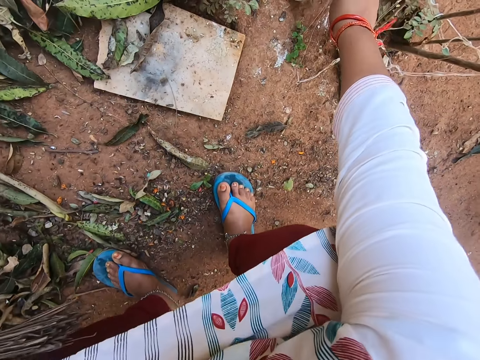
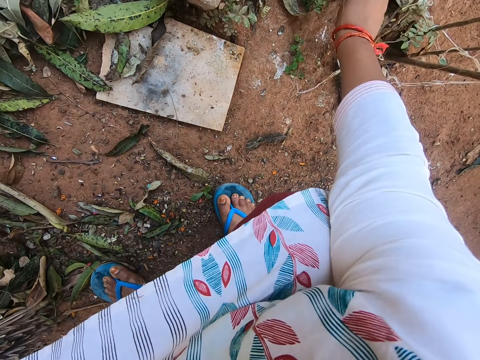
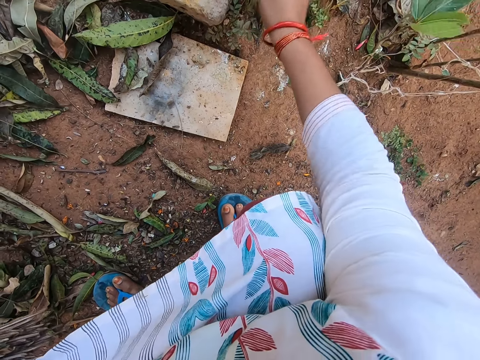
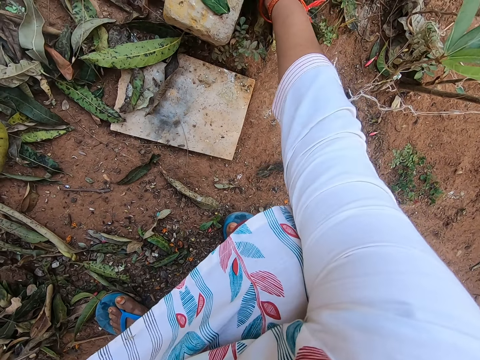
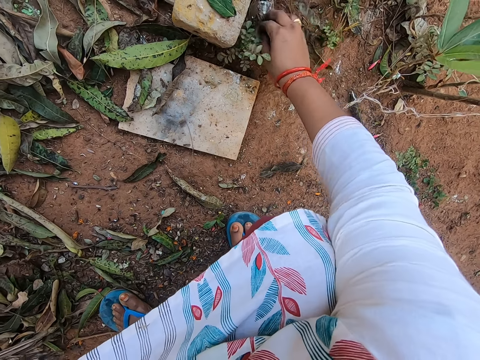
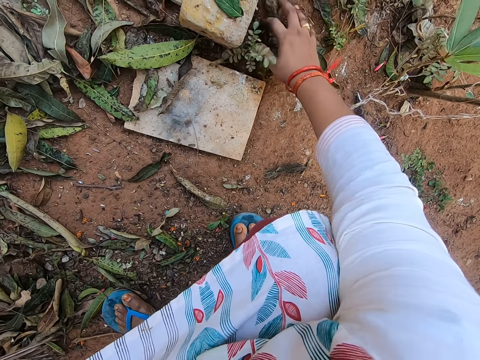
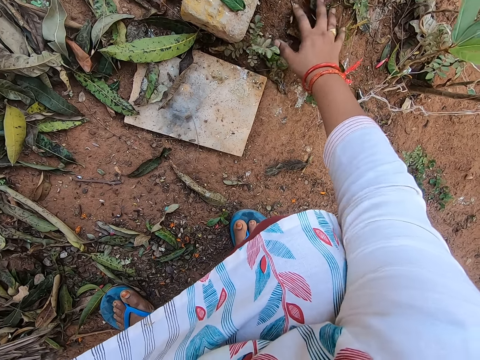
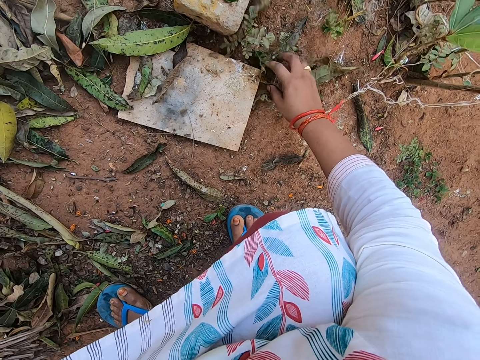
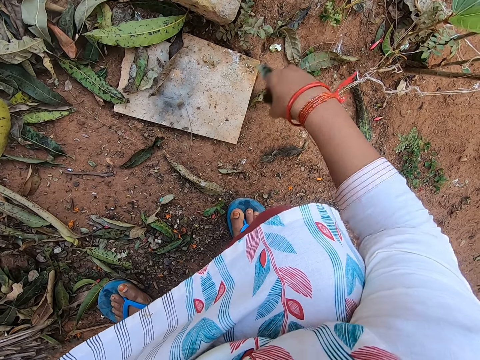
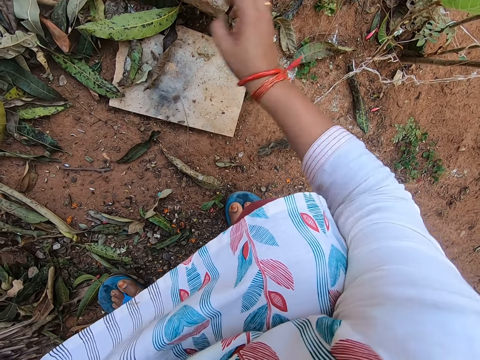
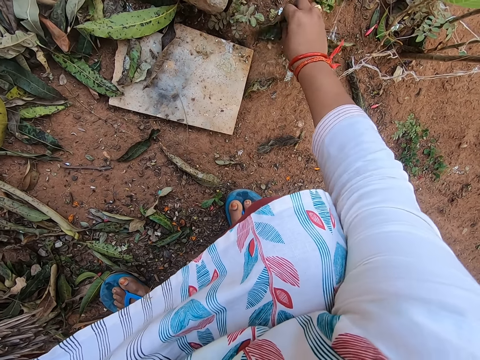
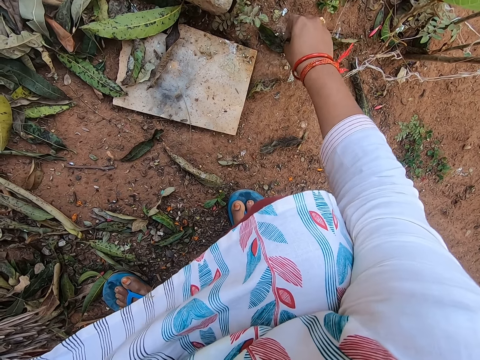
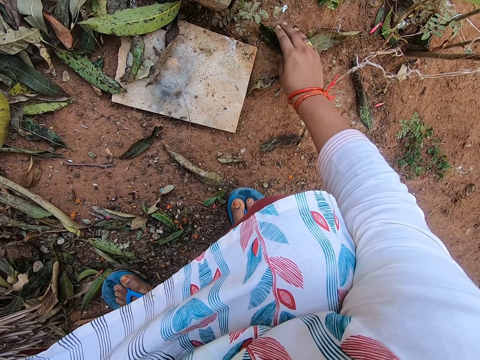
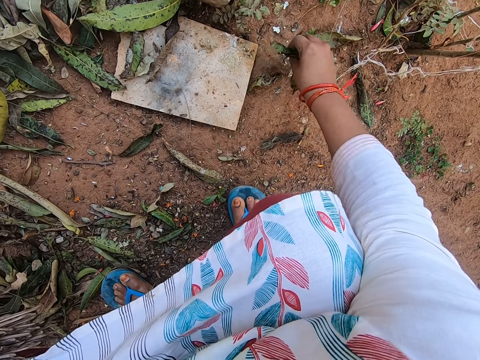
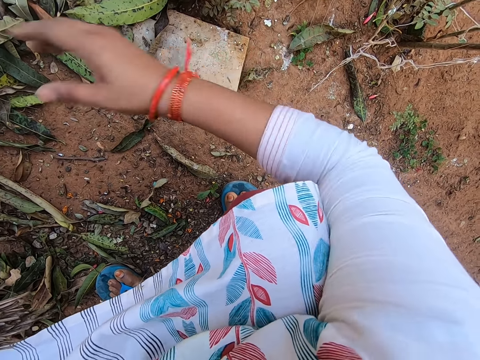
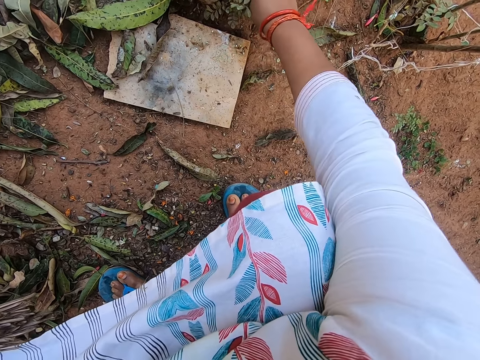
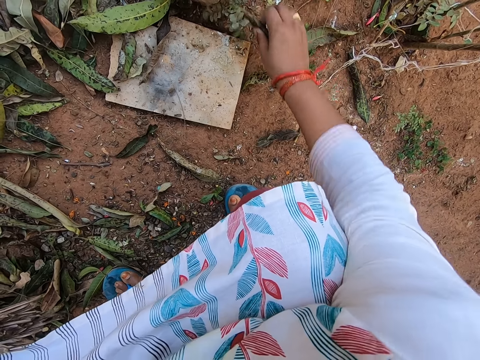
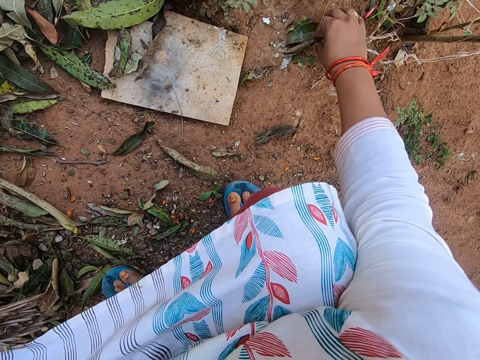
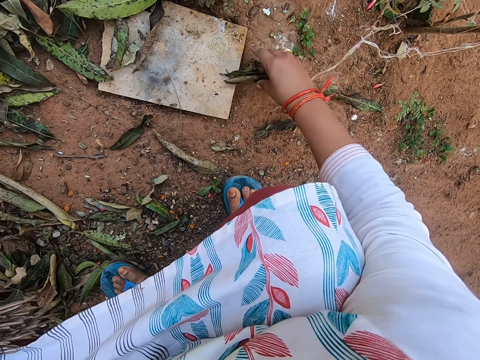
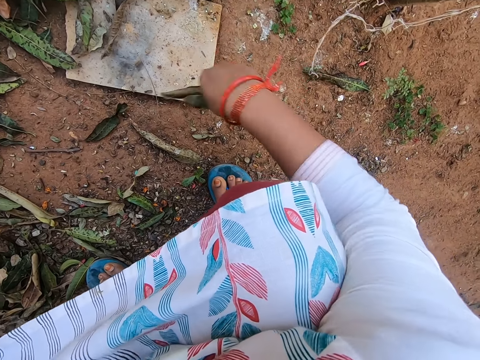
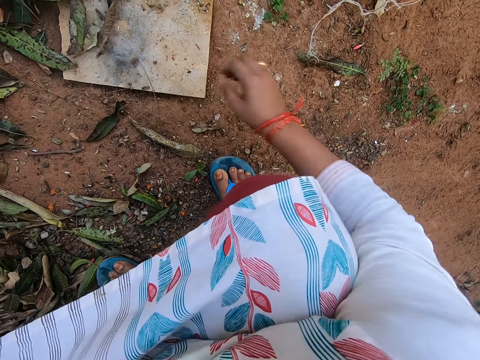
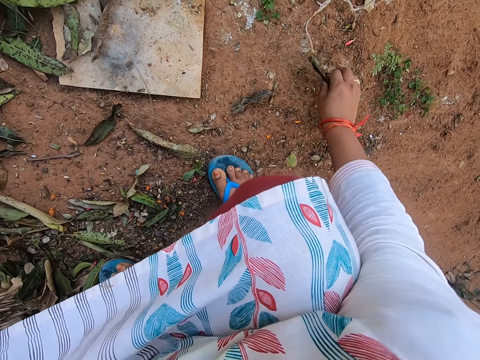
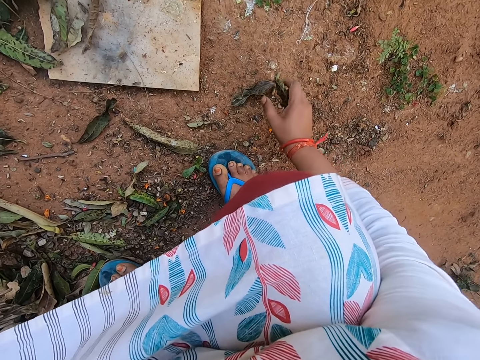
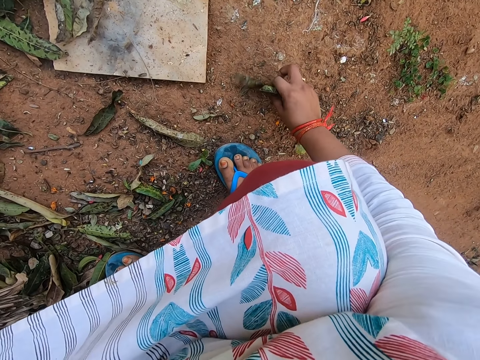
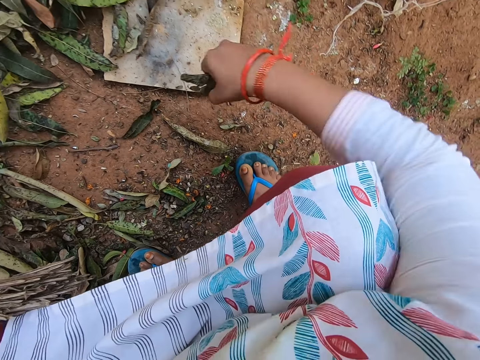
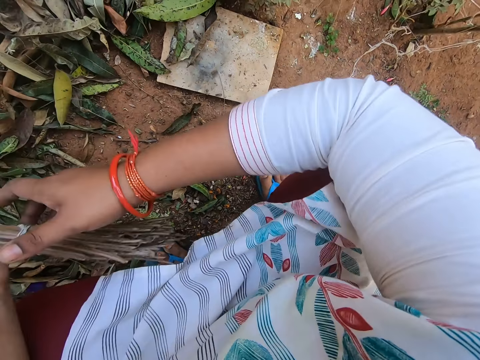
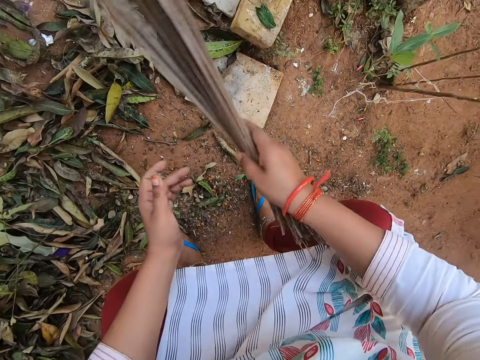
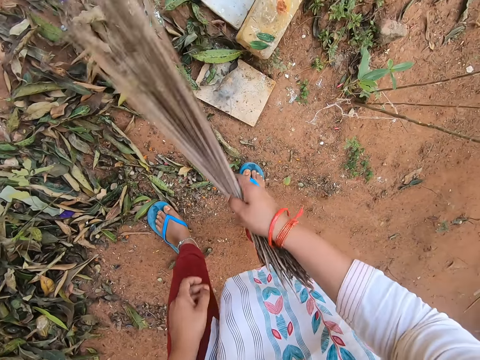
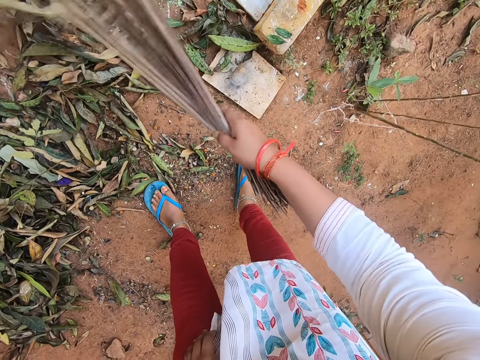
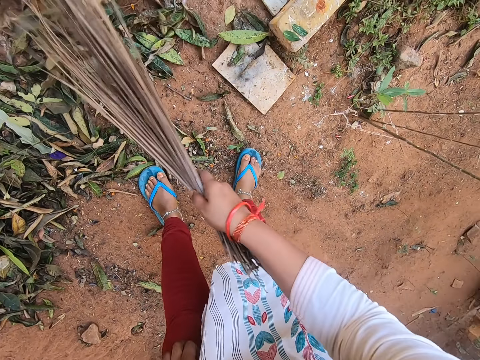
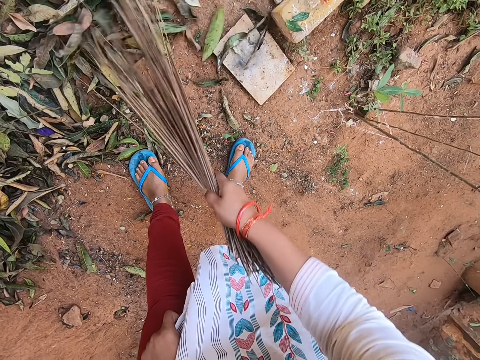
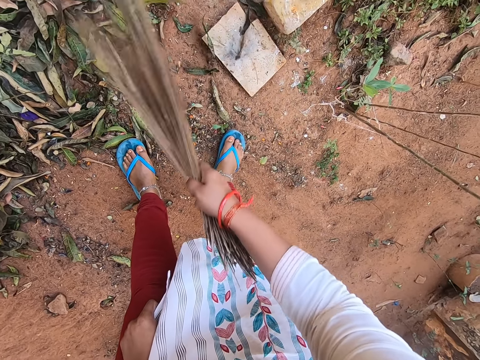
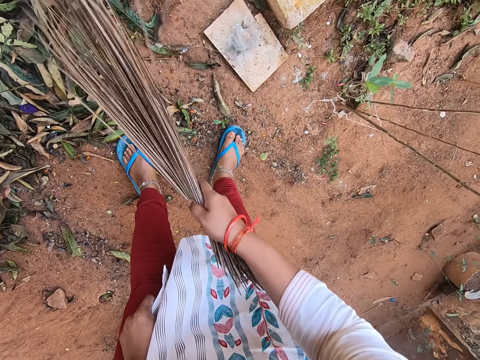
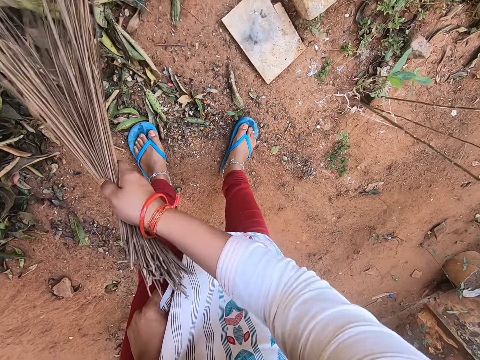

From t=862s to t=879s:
The camera wearer picks dirt from the ground with her right hand. She moves leaves with a hand. She throws the dirt on a pile of leaves with her right hand. She picks dirt from the ground with her right hand. She throws the dirt on the pile of leaves with her right hand. She picks leaves from the ground with her right hand. She throws the leaves on the pile of leaves with her right hand. She picks leaves from the ground with her right hand. She throws the leaves on the pile of leaves with her right hand. She picks leaves from the ground with her right hand. She throws the leaves on the pile of leaves with her right hand. She transfers the broom from her left hand to her right hand. She sweeps the leaves on the ground with the broom in her right hand.

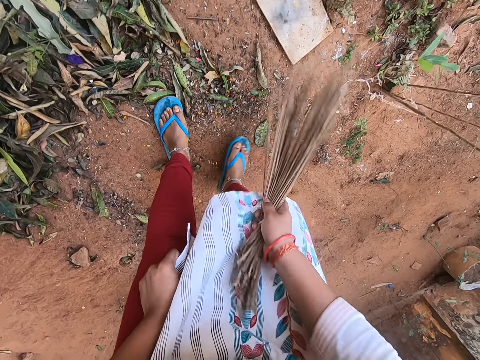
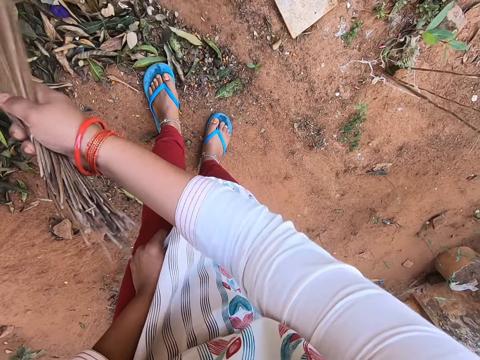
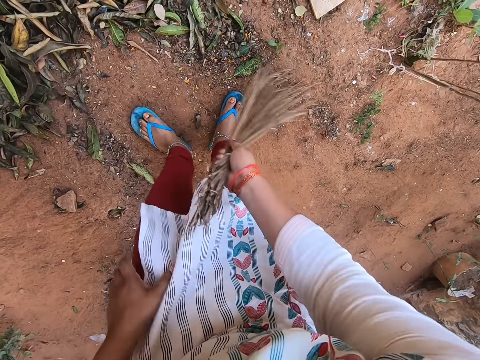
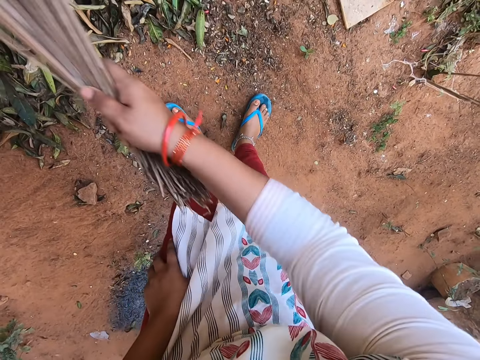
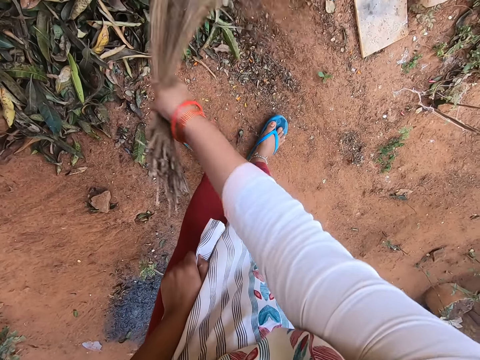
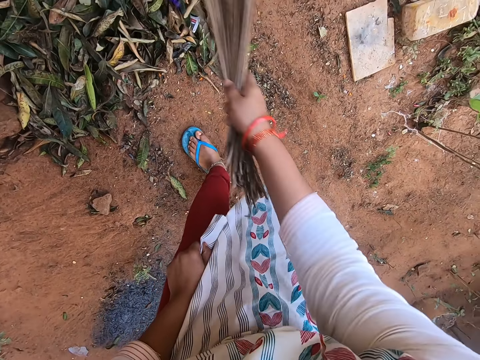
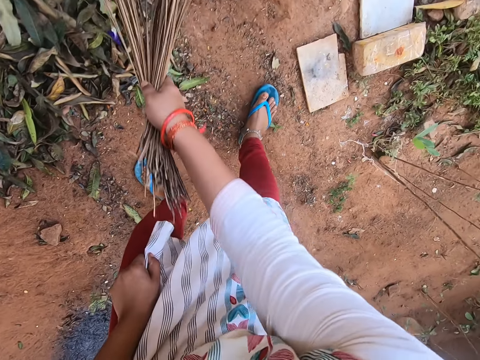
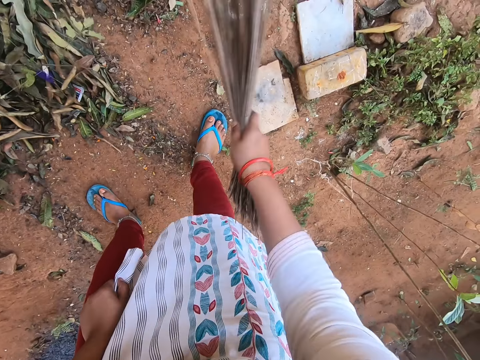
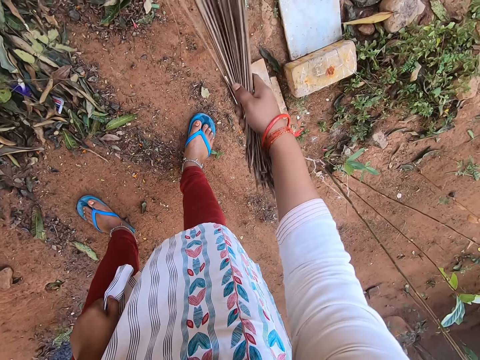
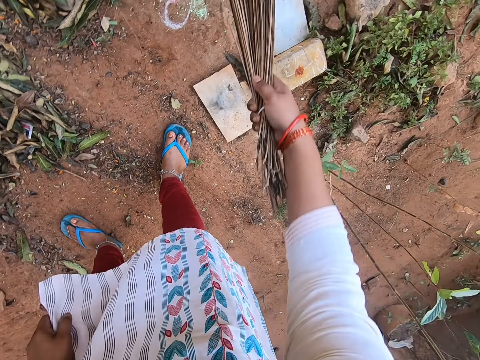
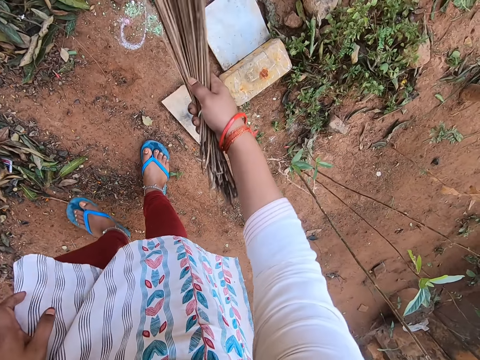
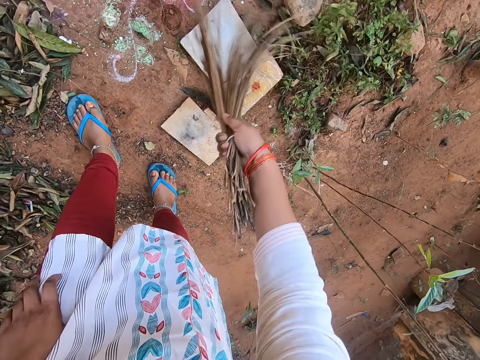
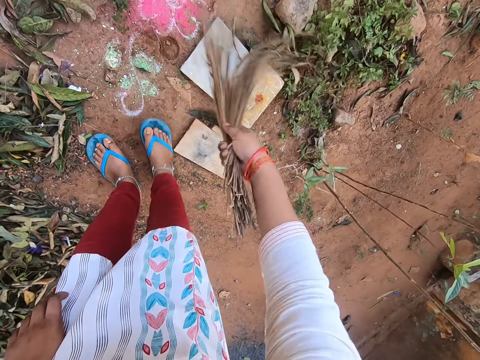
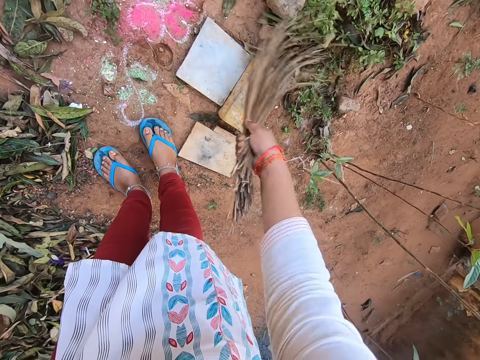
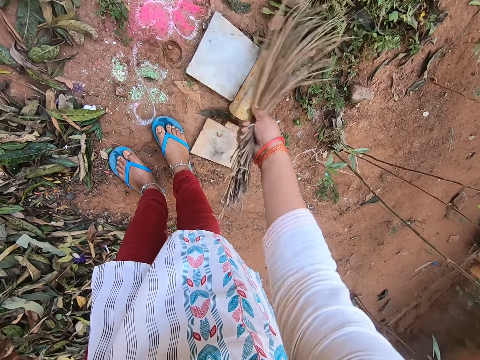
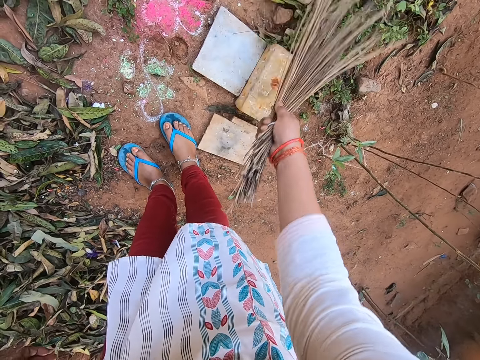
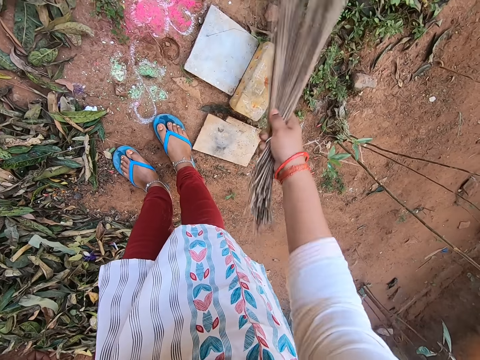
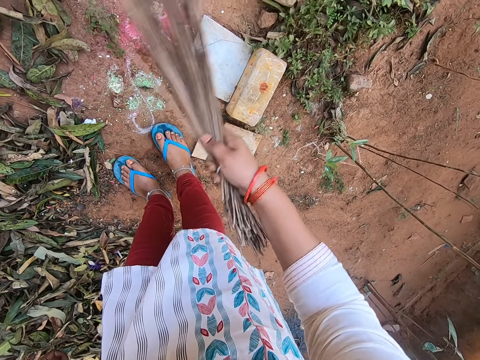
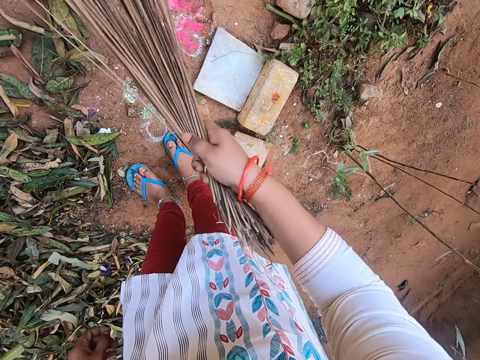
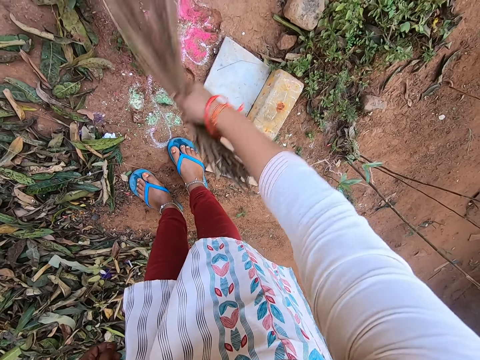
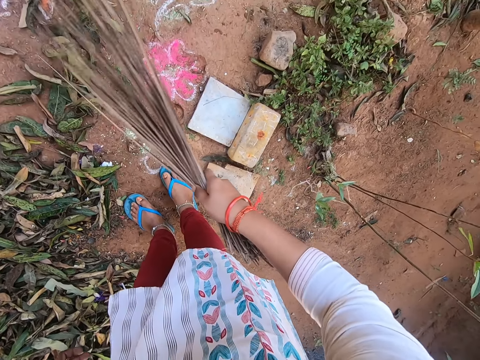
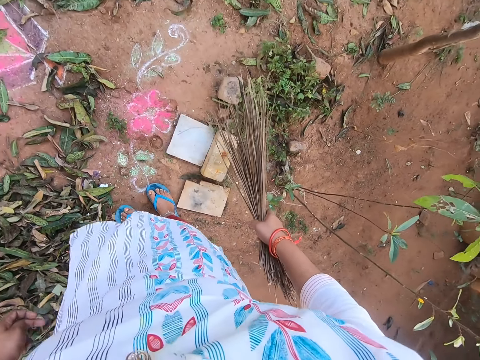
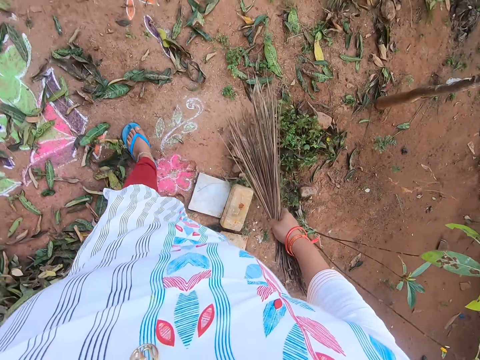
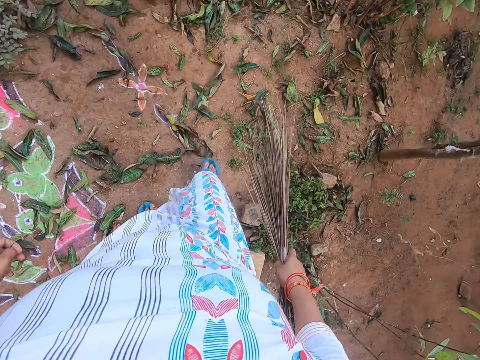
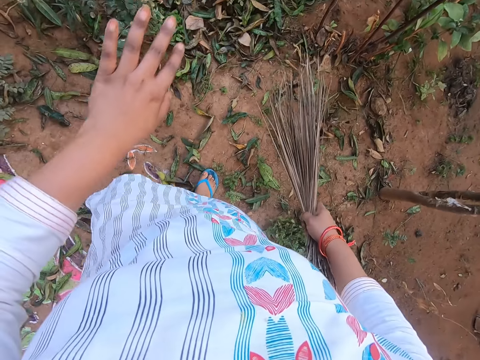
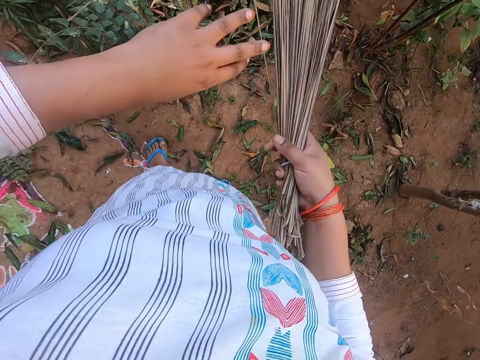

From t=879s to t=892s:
The camera wearer walks around the compound.
